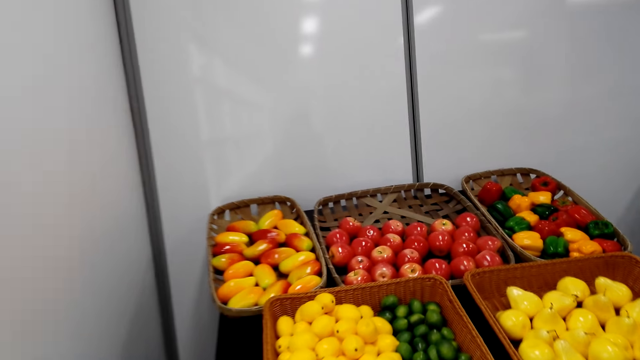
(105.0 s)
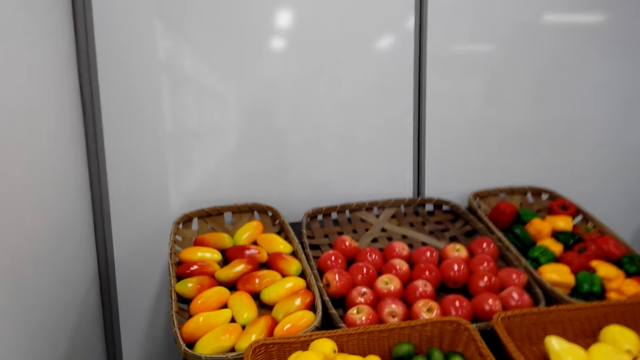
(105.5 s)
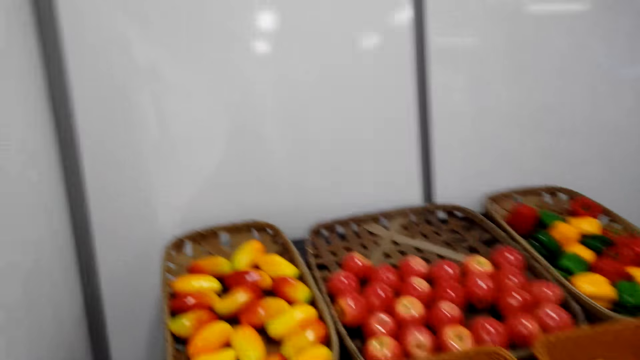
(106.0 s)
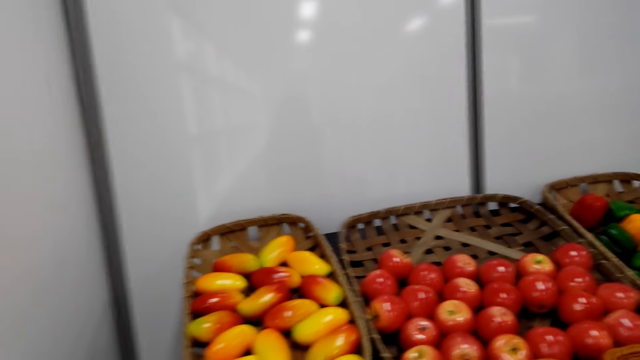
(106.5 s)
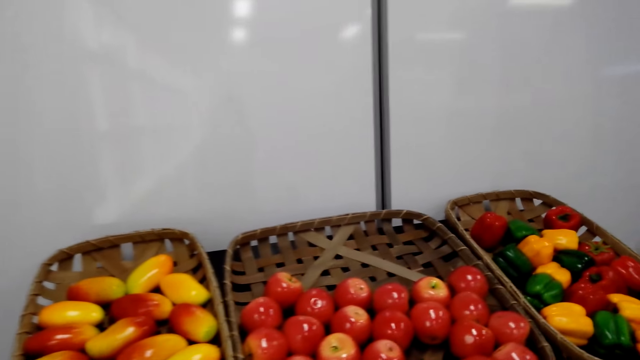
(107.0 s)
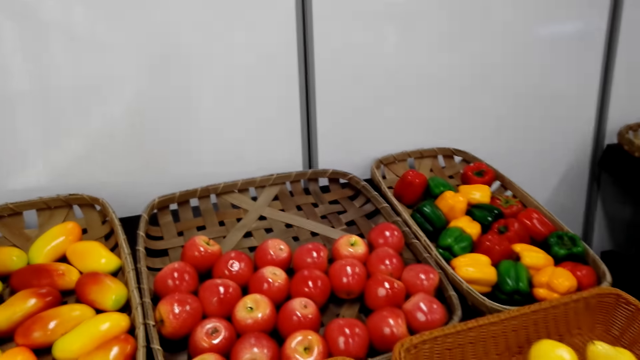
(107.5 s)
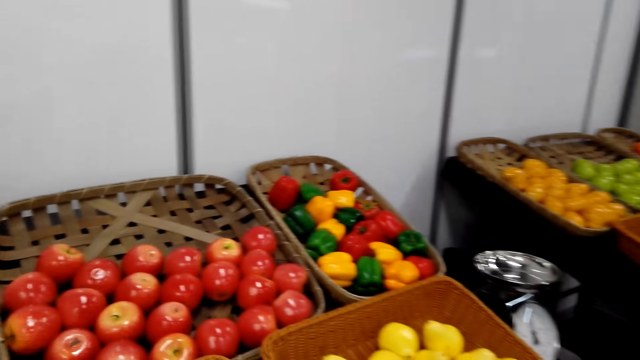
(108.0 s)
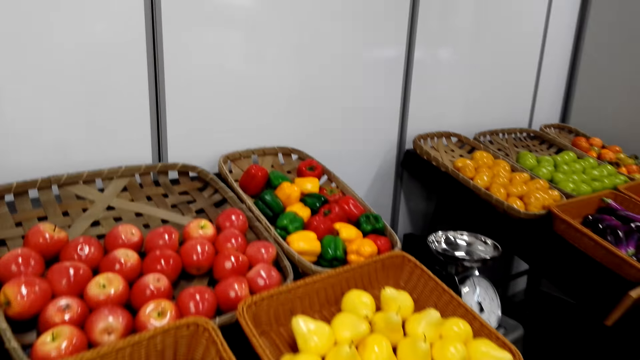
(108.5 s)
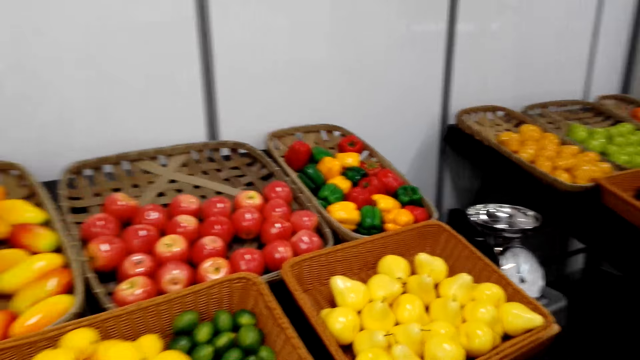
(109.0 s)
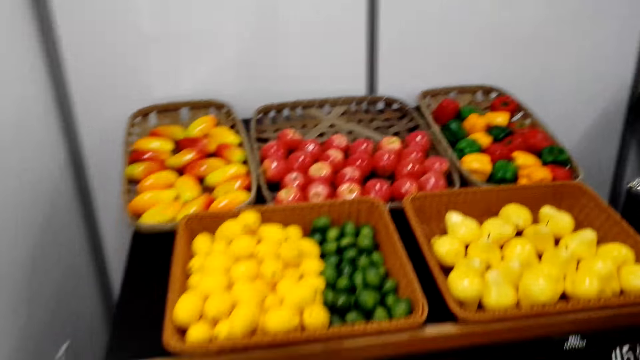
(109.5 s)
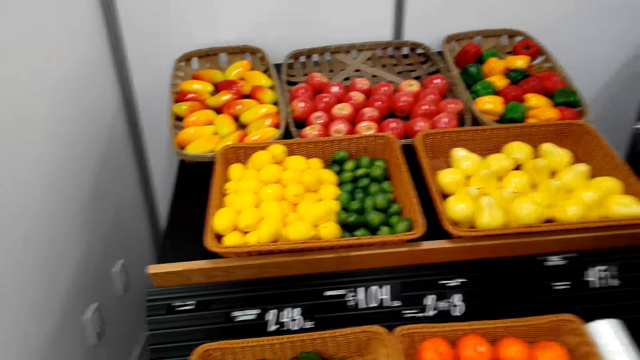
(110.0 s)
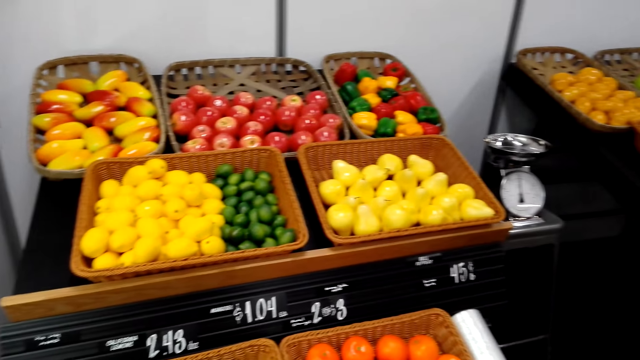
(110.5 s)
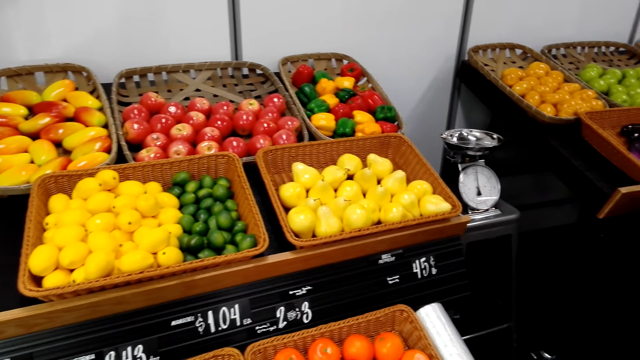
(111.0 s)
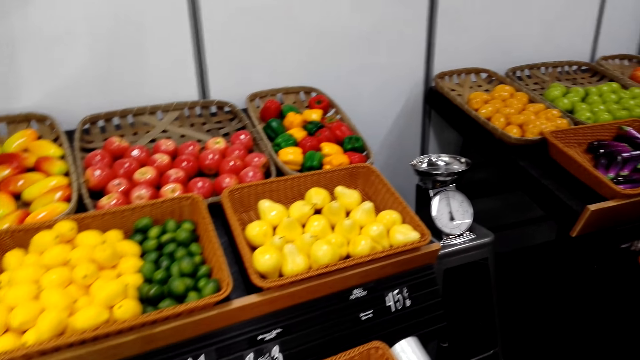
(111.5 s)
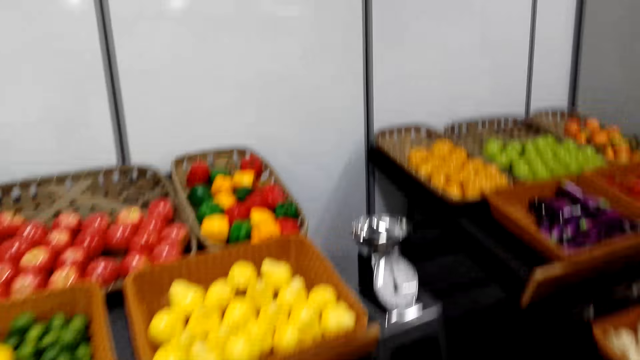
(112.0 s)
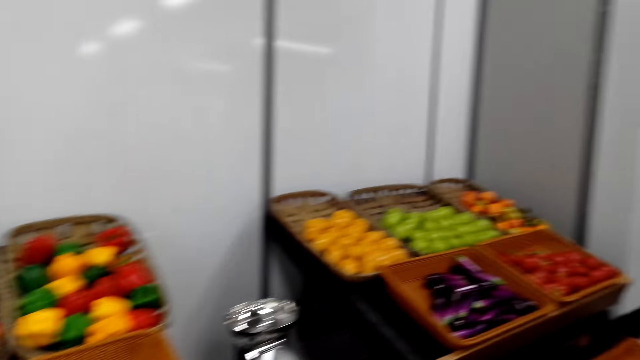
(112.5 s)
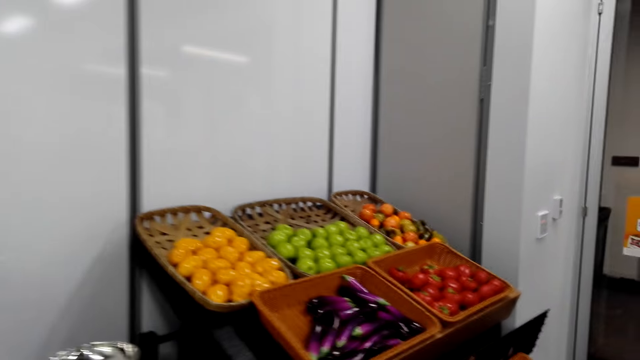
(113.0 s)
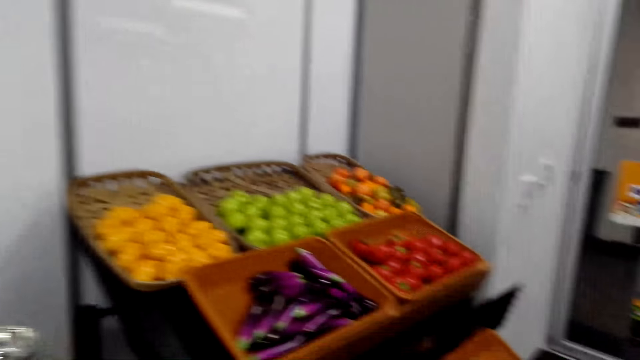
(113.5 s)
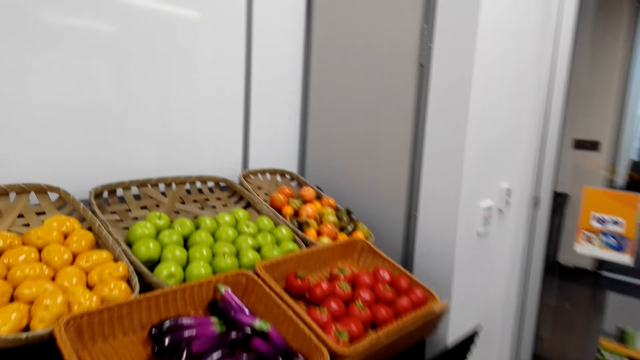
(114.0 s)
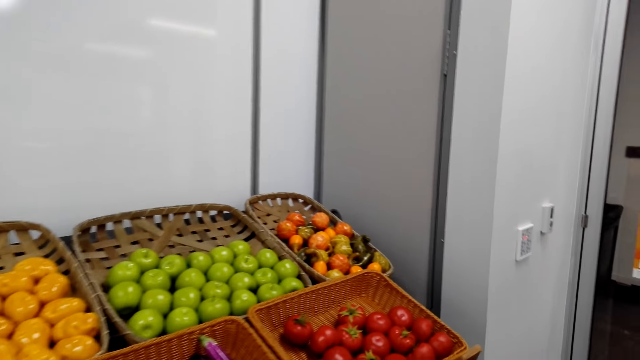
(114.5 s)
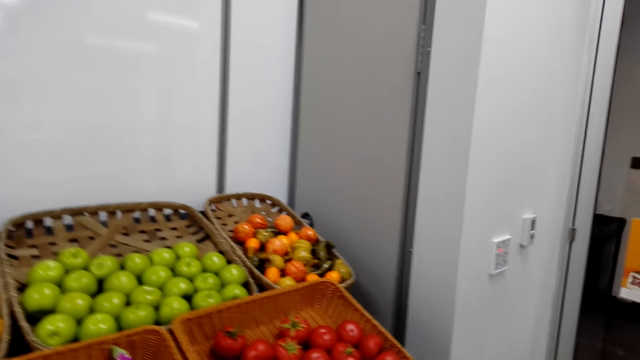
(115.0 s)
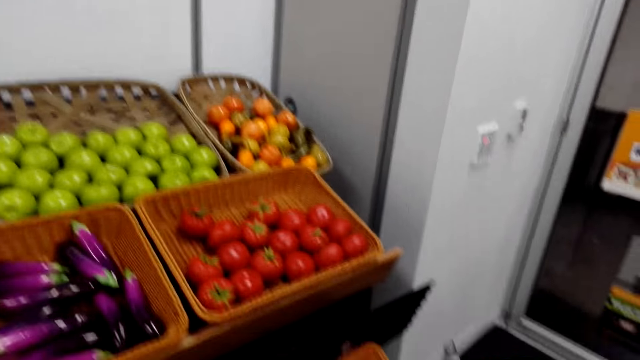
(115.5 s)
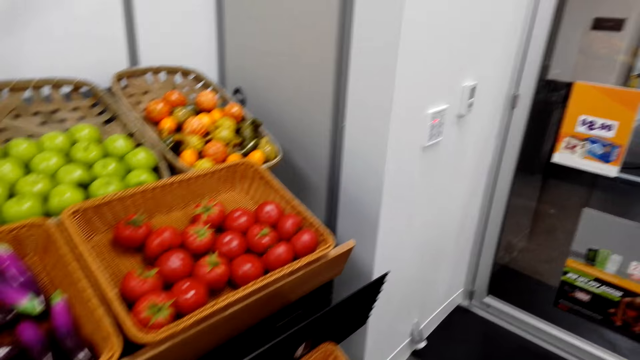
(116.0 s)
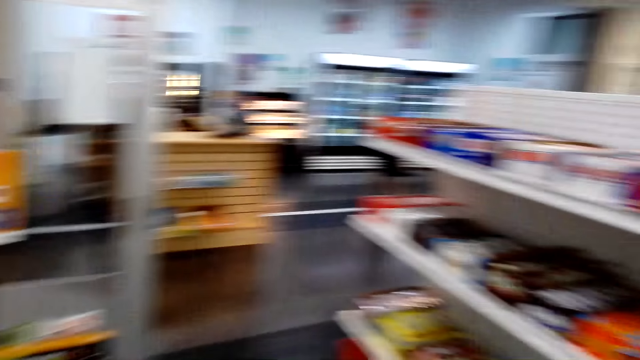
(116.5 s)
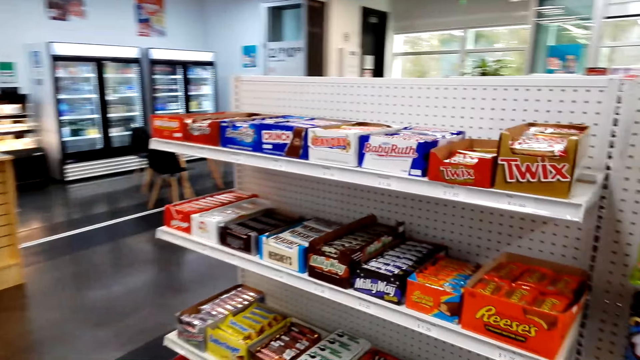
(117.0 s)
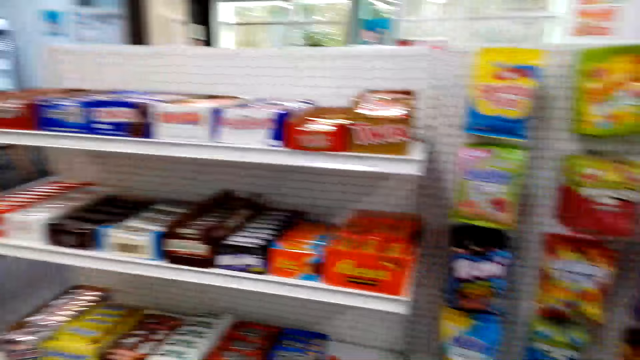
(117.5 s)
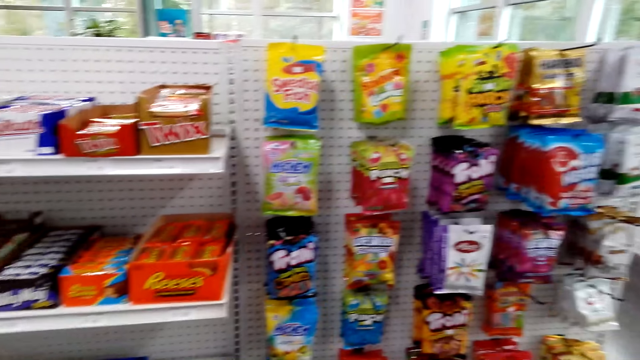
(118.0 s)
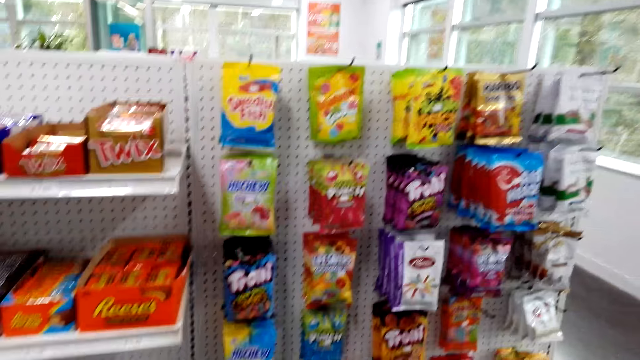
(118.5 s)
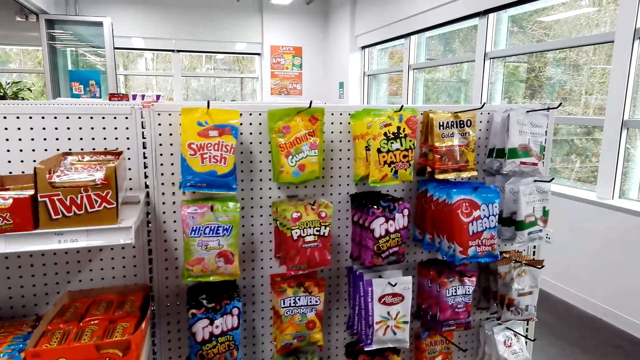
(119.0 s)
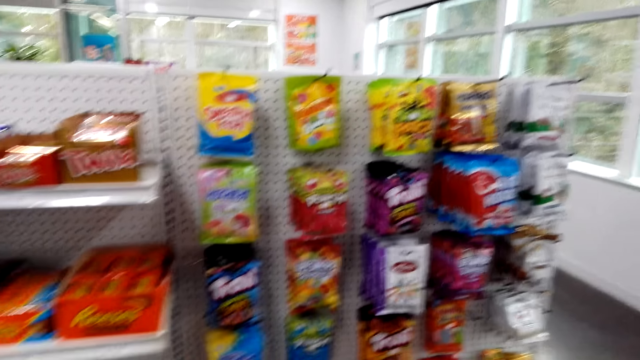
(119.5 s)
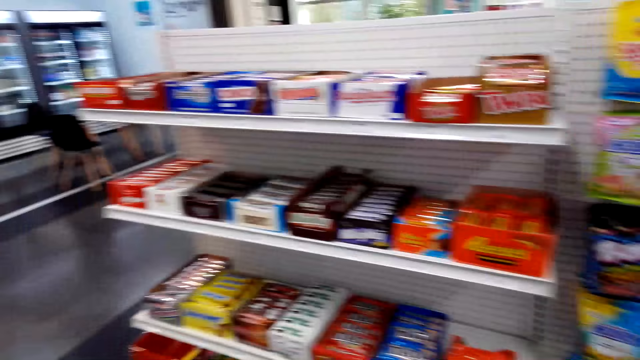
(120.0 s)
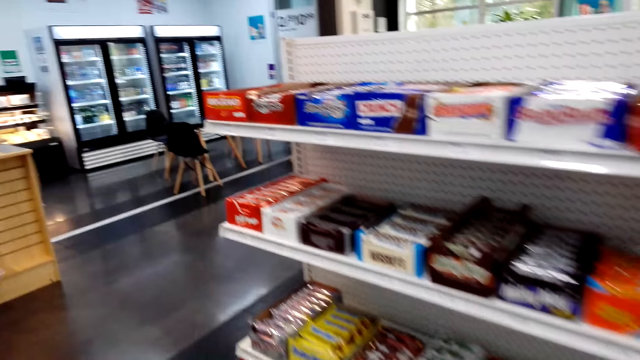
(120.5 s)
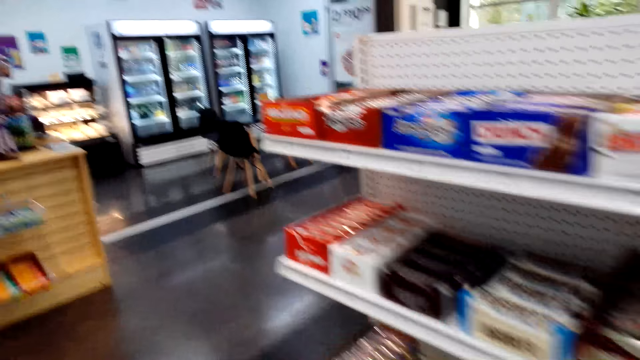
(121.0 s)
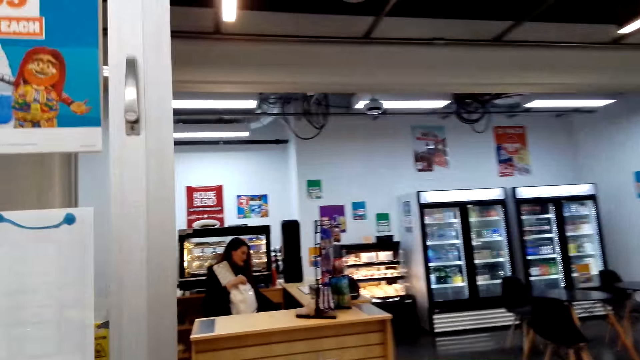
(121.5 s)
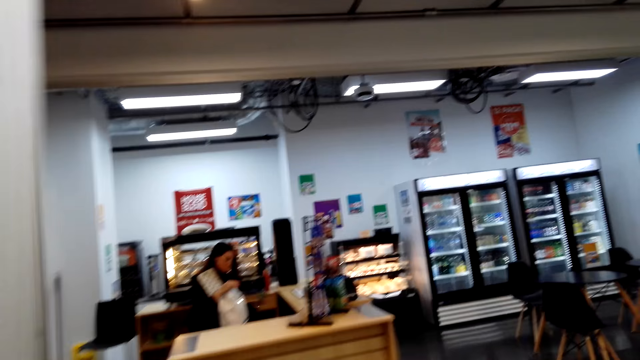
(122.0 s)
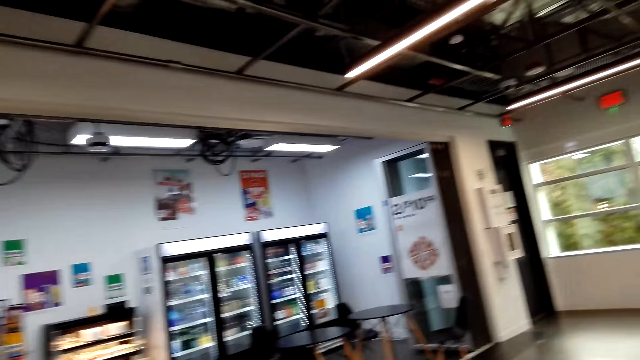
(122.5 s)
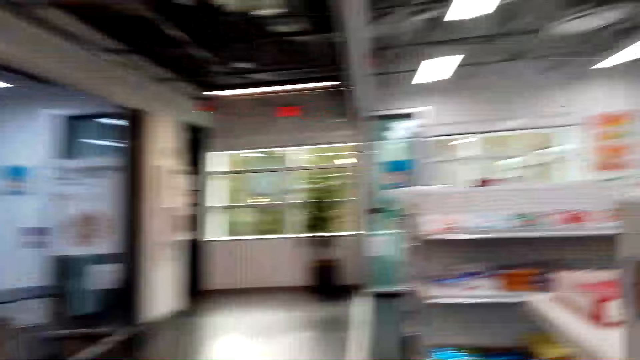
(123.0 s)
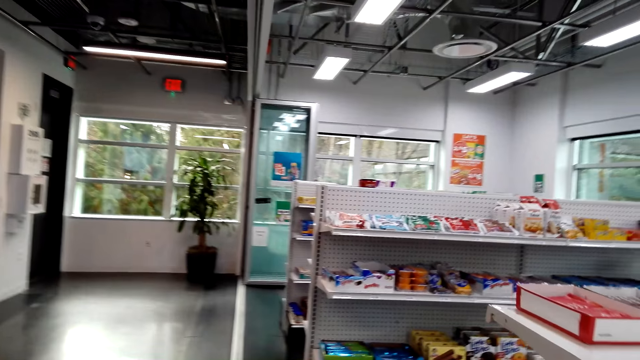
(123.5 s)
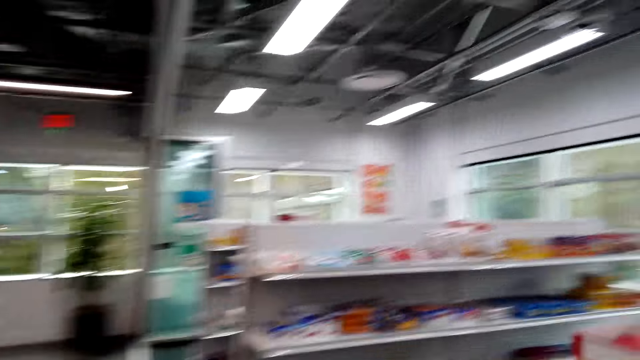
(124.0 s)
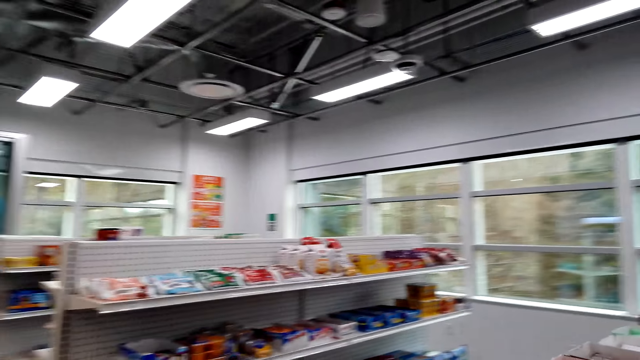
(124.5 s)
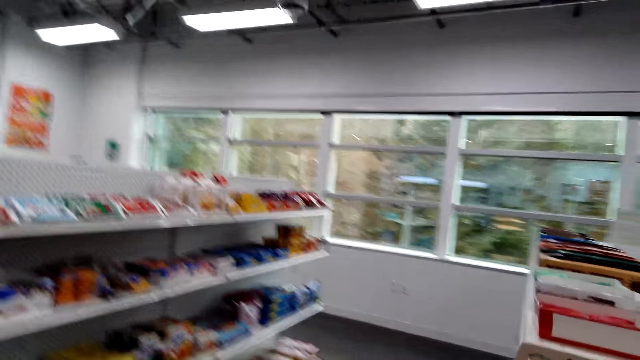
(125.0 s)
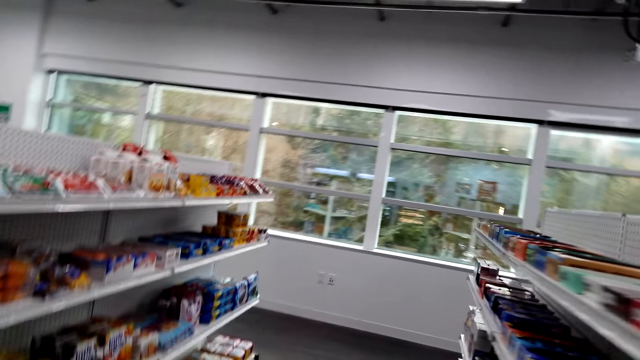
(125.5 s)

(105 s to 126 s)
The camera wearer checks the grocery. They look around the store and walk around the store.
